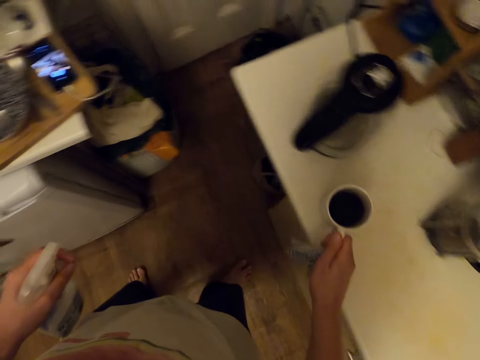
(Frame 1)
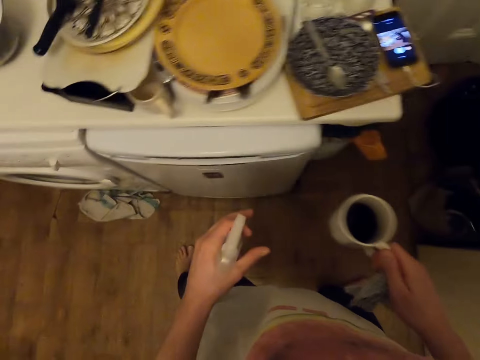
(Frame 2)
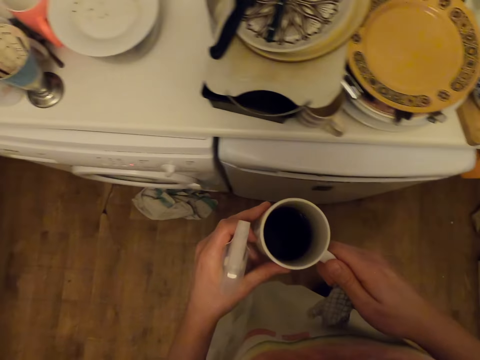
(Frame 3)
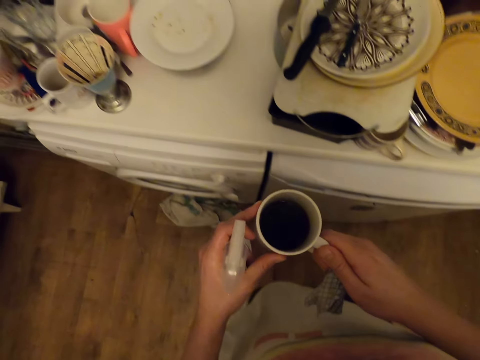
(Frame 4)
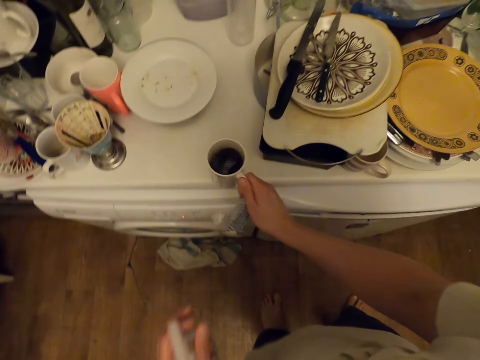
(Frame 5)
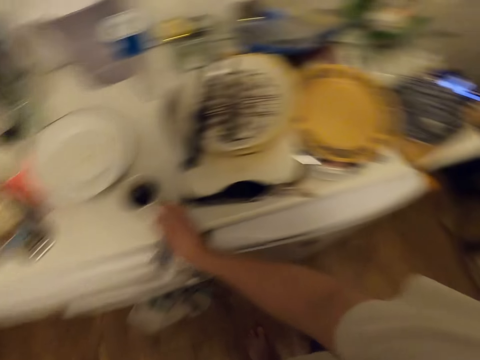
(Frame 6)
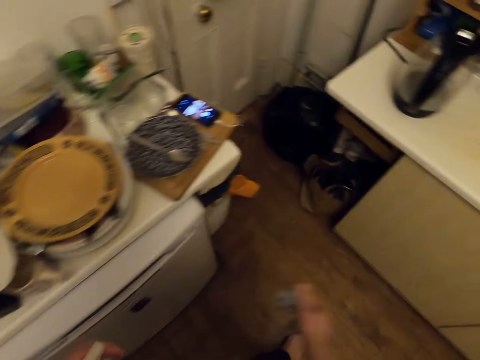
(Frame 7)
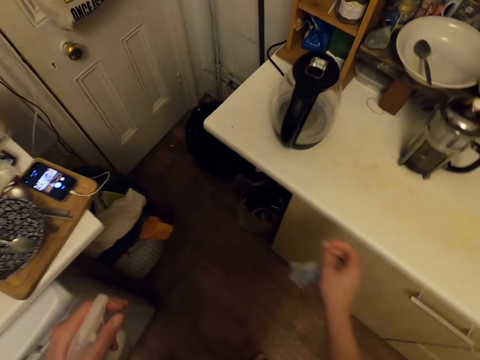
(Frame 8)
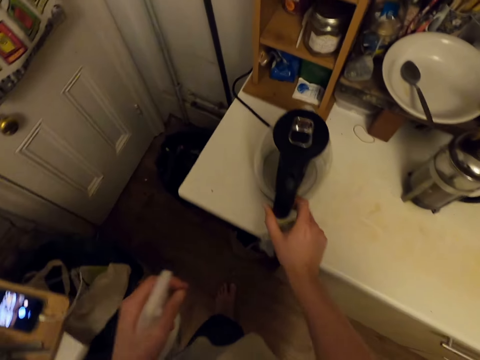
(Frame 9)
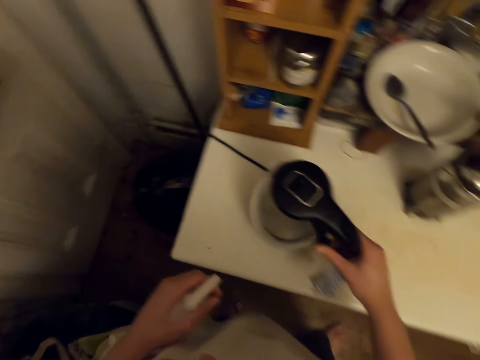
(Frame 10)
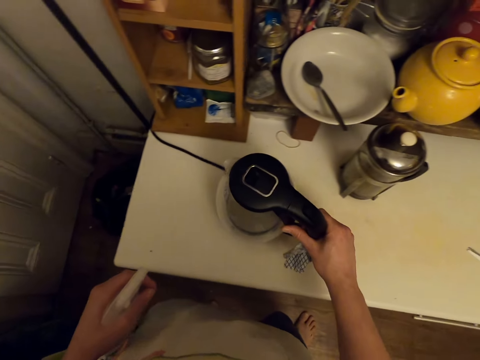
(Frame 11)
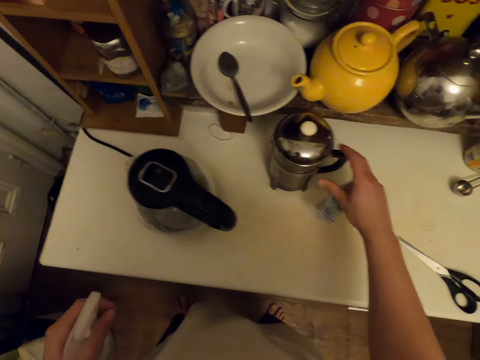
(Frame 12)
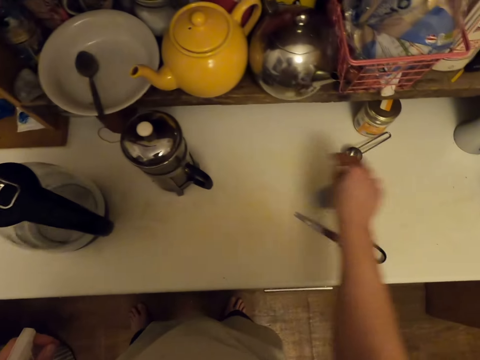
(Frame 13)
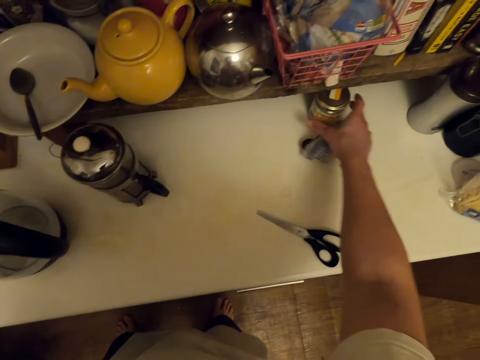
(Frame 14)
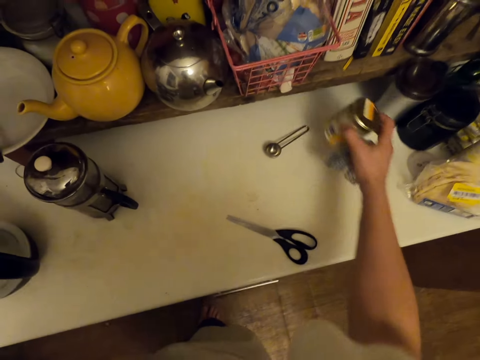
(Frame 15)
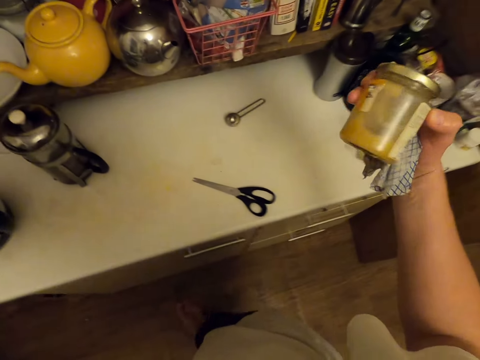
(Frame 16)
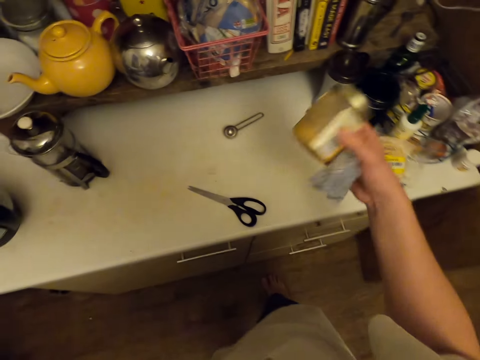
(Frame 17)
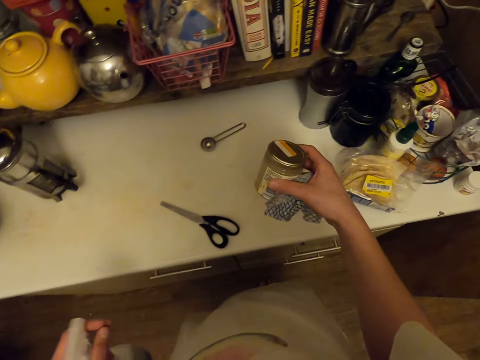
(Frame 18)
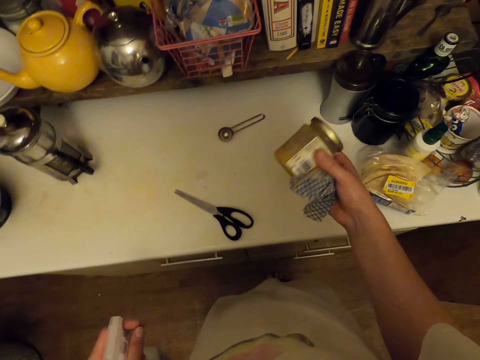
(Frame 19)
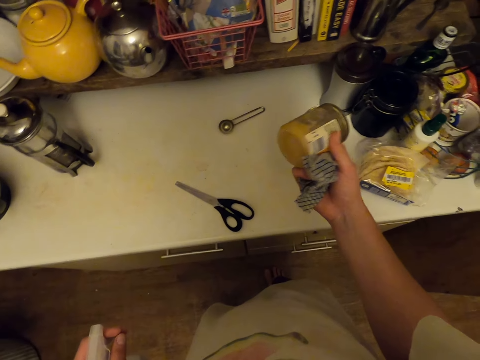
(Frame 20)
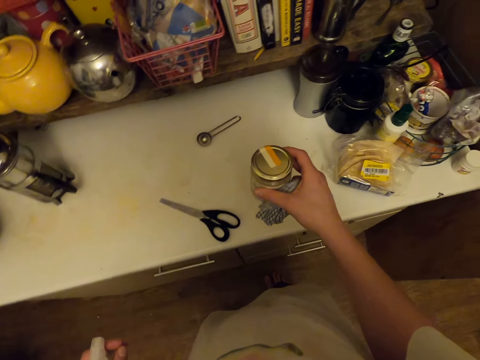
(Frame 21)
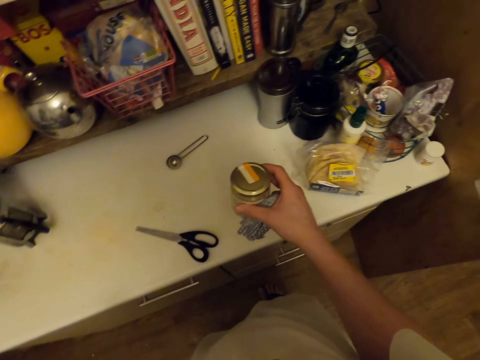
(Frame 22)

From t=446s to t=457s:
The camera wearer picks up a cup. He moves around the kitchen with the cup of tea on his hand. He holds the cup with both hands. He puts the cup of tea on top of the dry cleaner. He moves around the kitchen. He moves a kettle. He arranges the utensils from the dry cleaner. He touches a flask. He picks up a jar. He looks around.

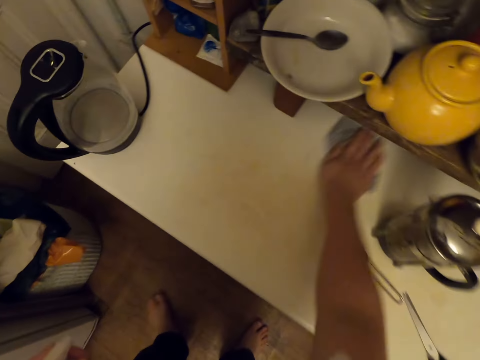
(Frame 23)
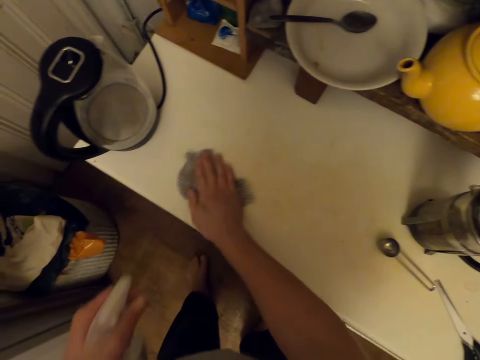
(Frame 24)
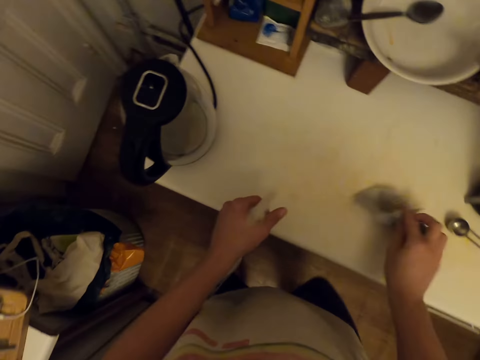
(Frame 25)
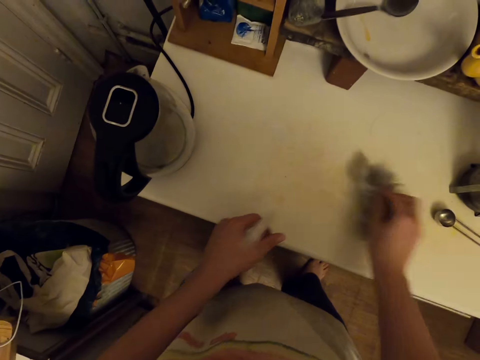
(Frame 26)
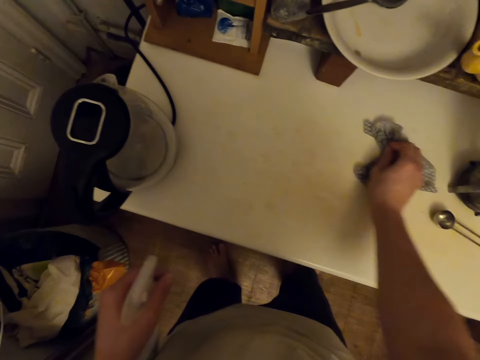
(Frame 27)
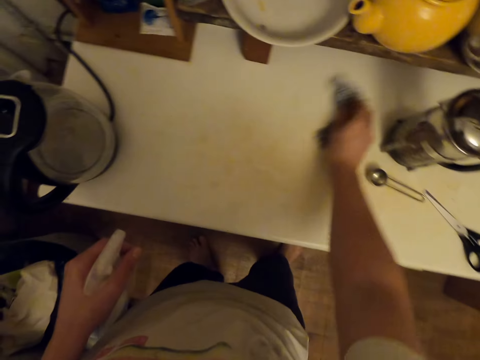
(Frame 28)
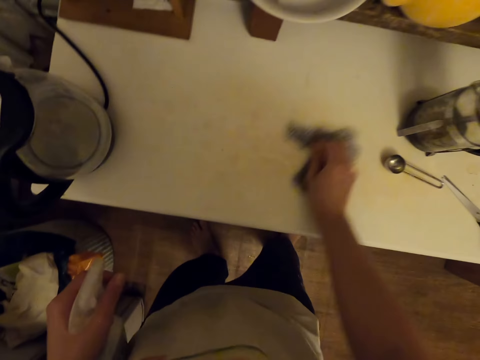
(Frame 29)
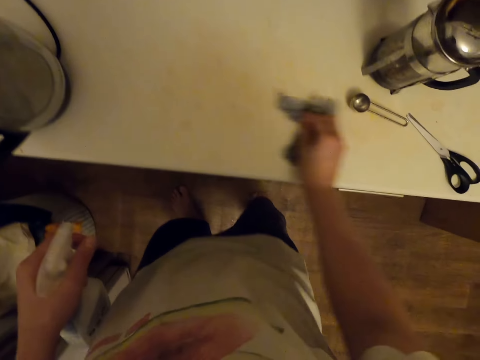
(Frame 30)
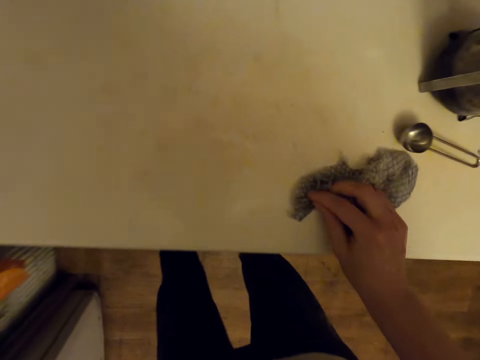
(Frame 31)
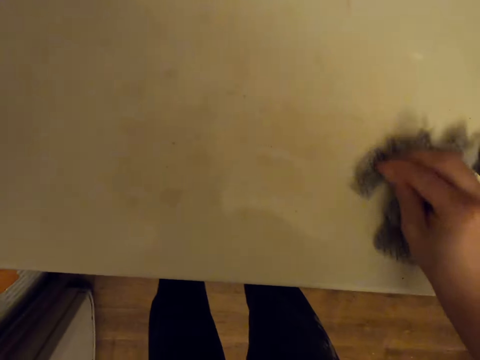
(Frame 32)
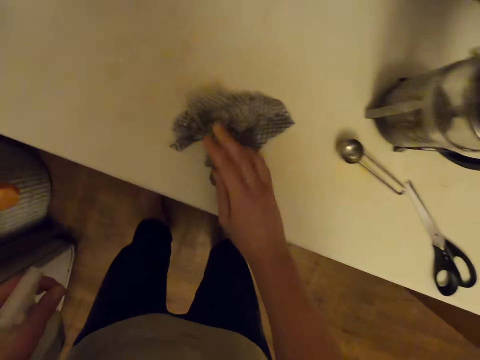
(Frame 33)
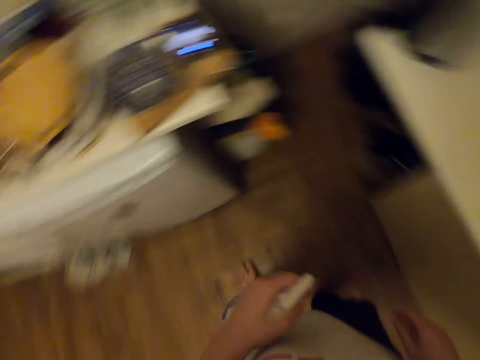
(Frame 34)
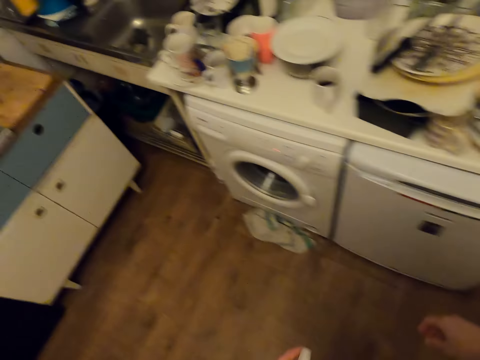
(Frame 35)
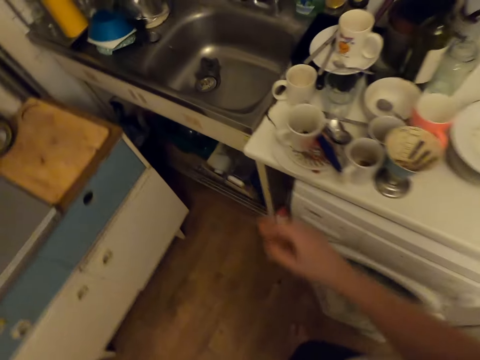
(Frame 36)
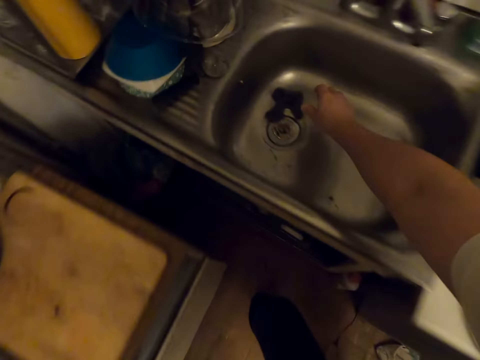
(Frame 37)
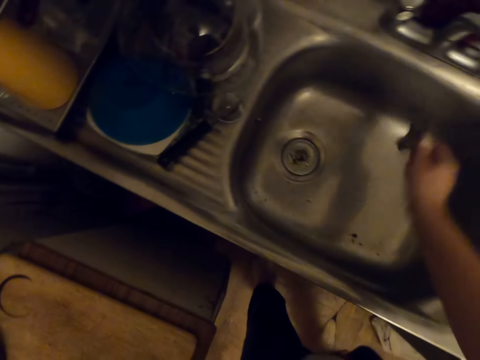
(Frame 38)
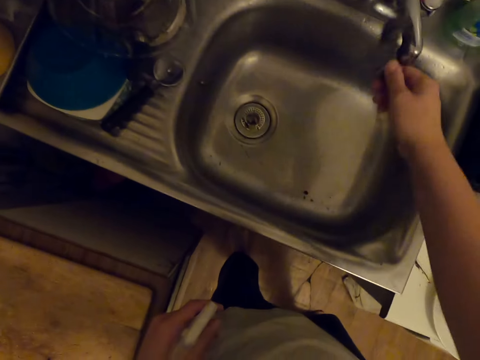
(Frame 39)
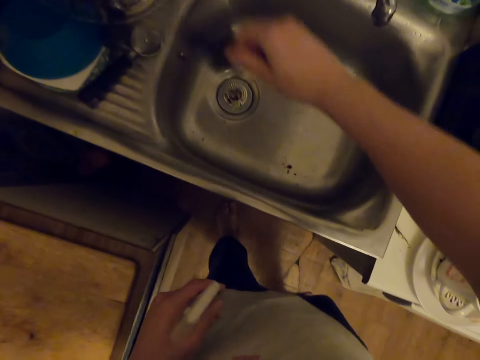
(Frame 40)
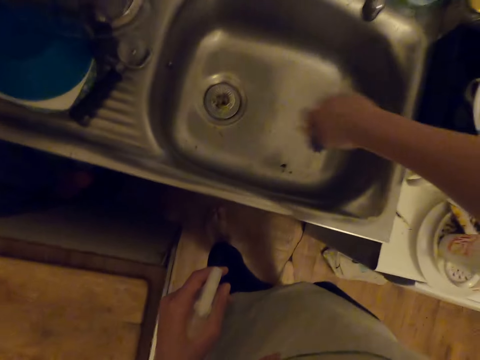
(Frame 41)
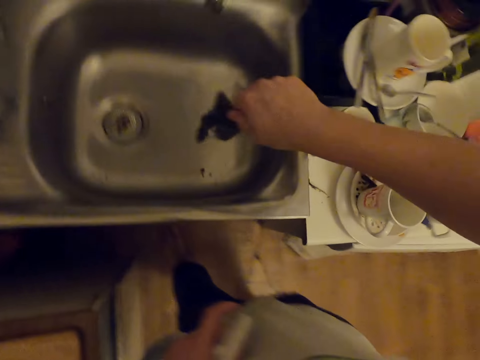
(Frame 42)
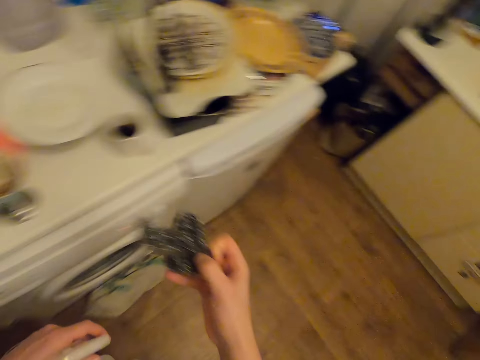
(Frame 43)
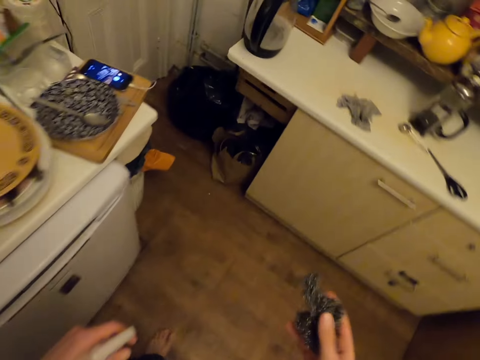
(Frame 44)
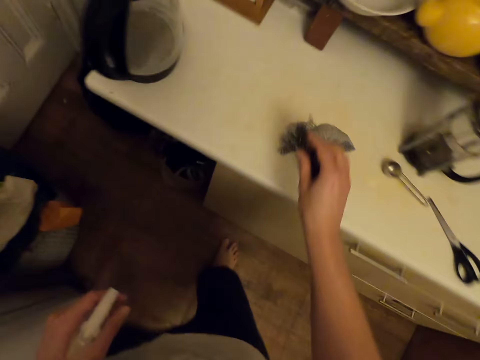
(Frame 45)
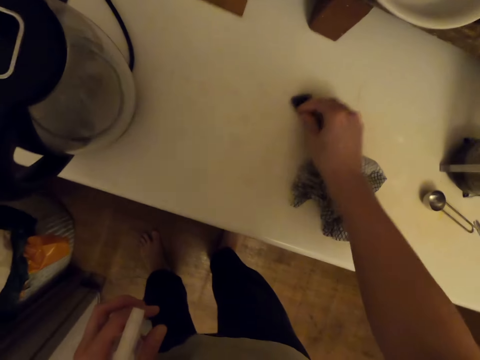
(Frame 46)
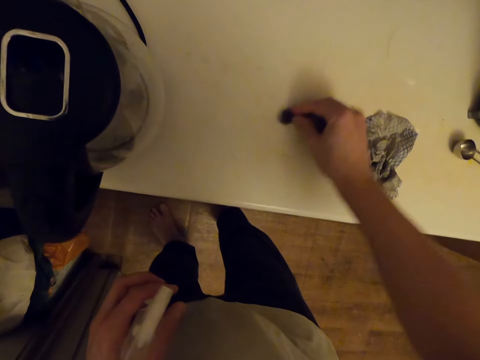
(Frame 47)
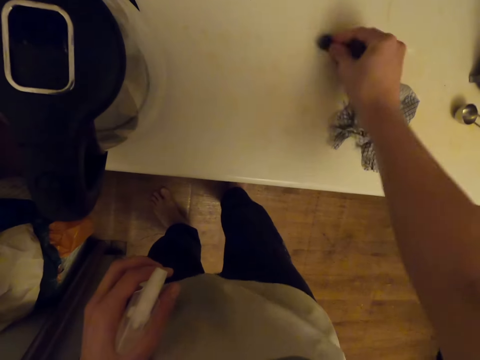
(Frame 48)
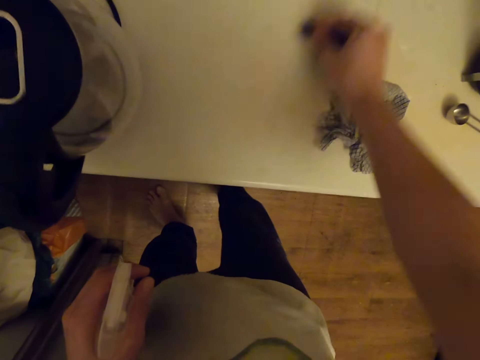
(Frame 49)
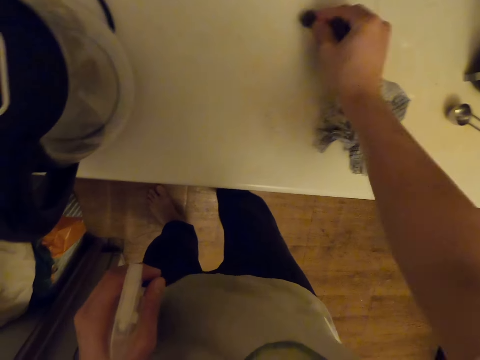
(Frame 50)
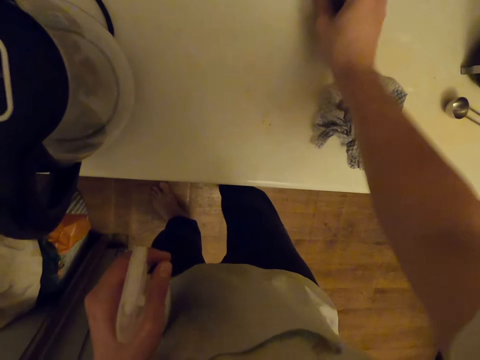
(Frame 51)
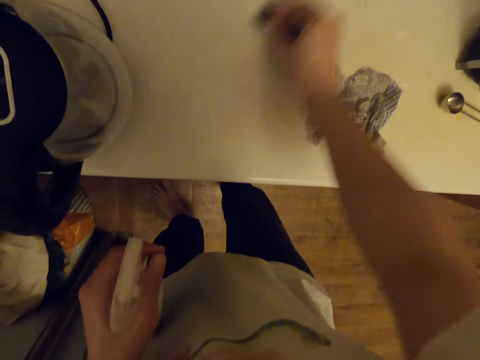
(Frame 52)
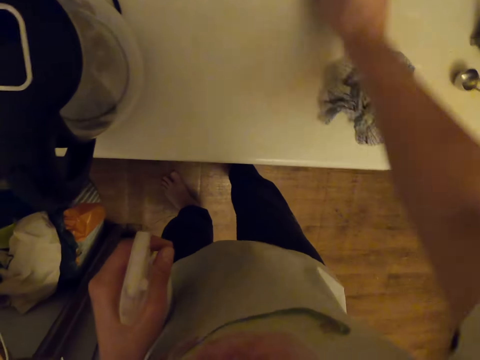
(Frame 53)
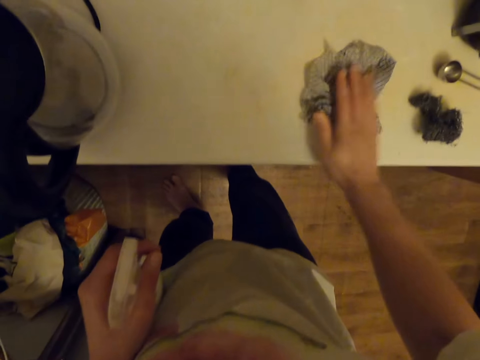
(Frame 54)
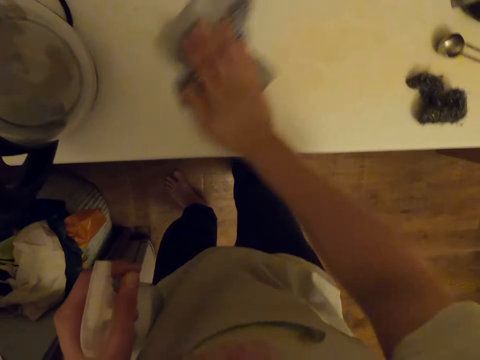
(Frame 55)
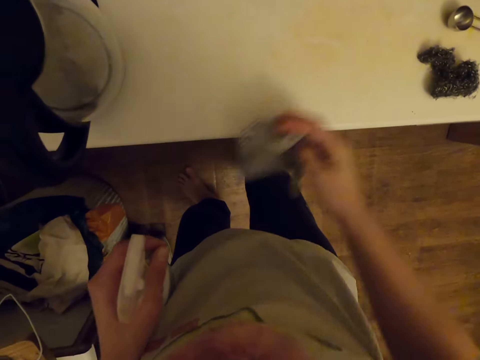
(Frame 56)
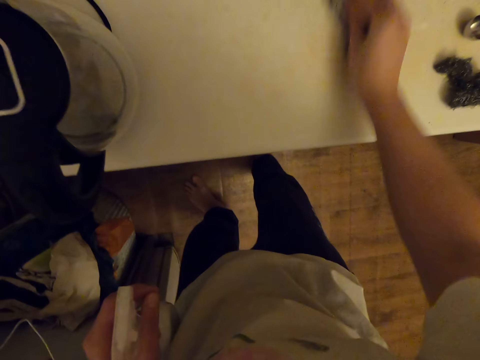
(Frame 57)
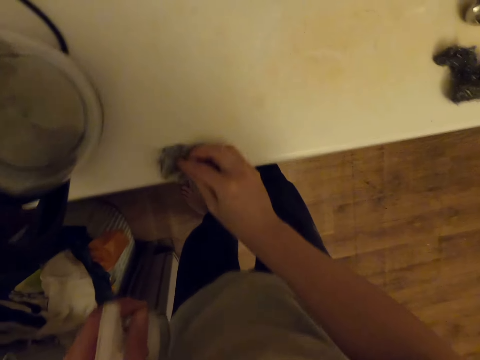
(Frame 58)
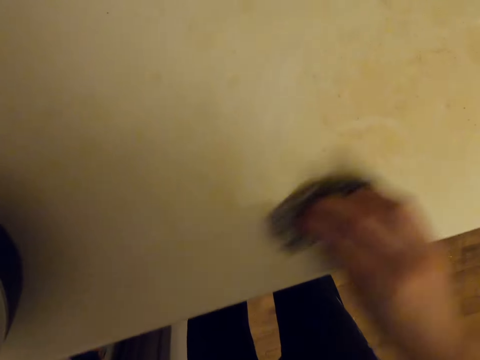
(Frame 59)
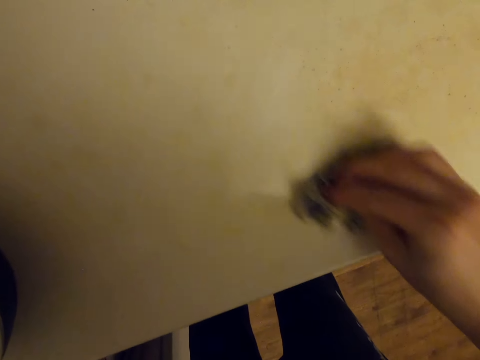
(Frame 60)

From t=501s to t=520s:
The camera wearer applies the window rinse on top of the cardboard. He cleans the dry cardboard with a towel. He leaves the towel on top of the cardboard. He moves around the kitchen. He picks up a cloth and shakes the cloth. He picks up a steel wool from the sink. He hits the steel wool on the sink. He moves around the kitchen with the steel wool on his hand. He rubs the cardboard with the steel wool. He drops the cloth. He wipes the dust with the towel.
